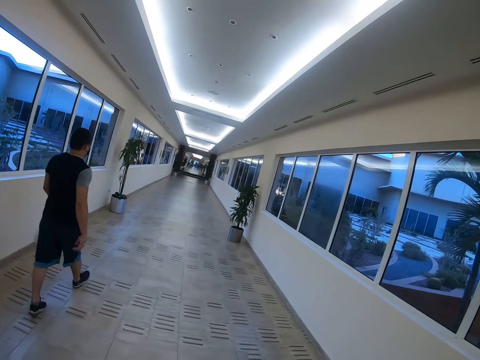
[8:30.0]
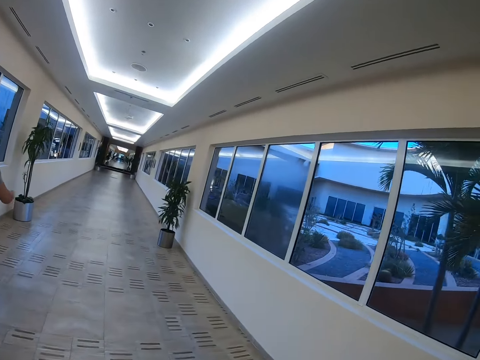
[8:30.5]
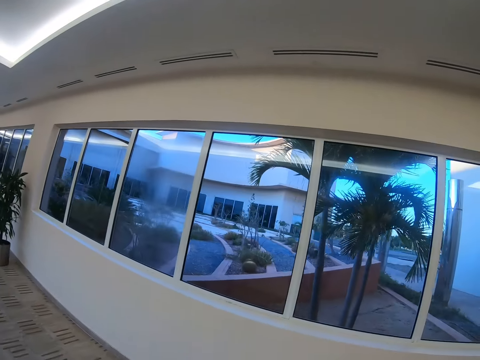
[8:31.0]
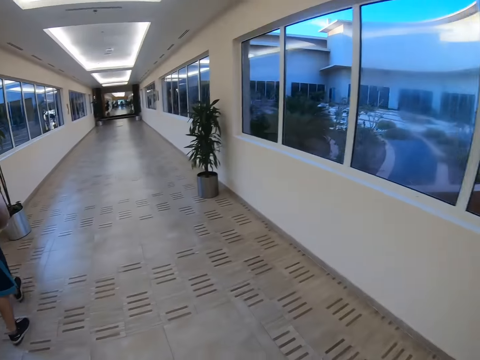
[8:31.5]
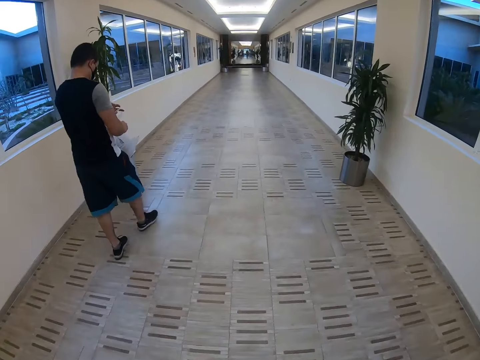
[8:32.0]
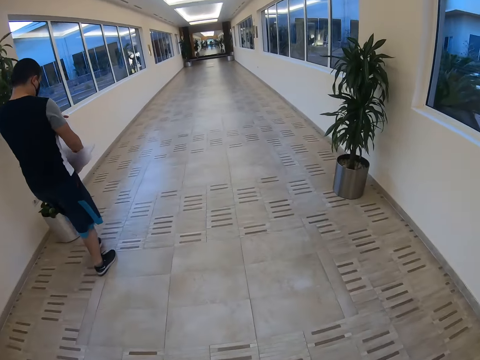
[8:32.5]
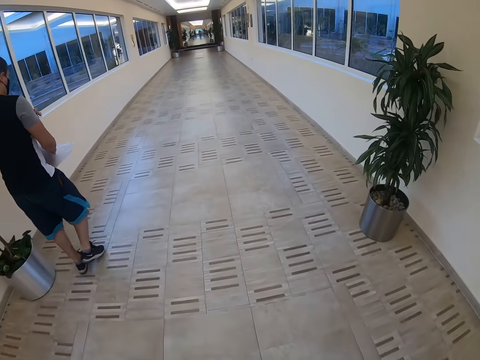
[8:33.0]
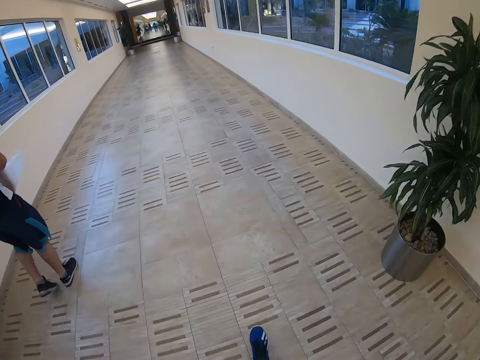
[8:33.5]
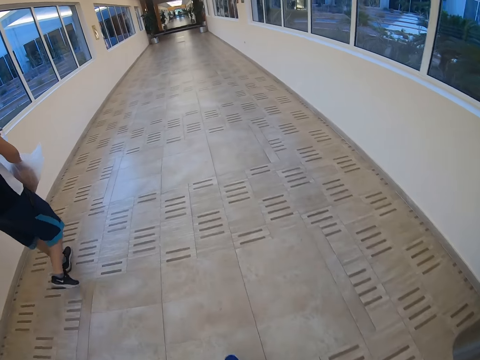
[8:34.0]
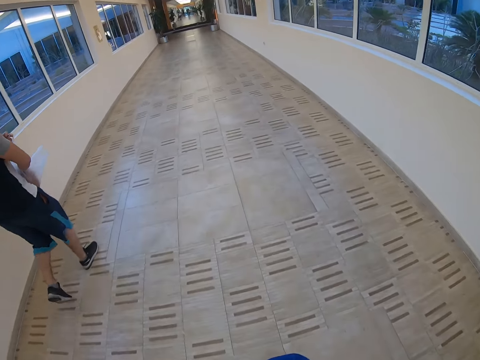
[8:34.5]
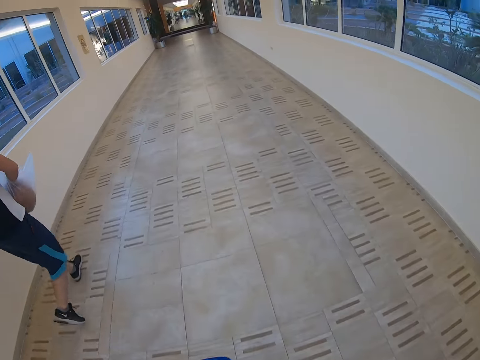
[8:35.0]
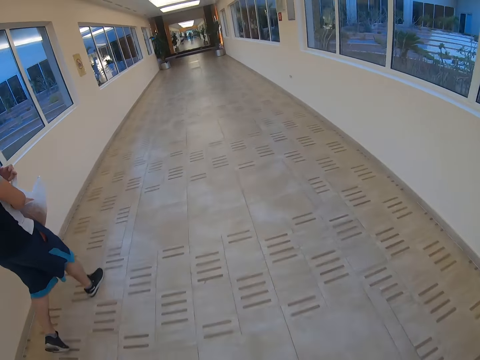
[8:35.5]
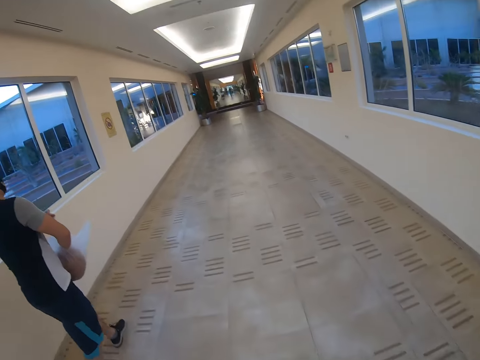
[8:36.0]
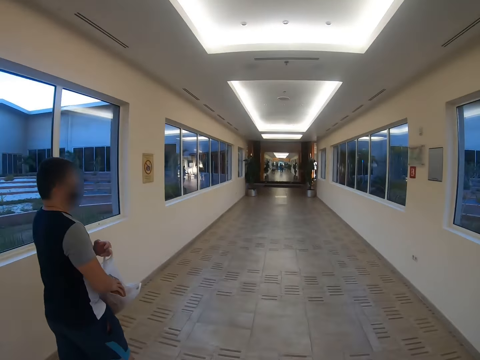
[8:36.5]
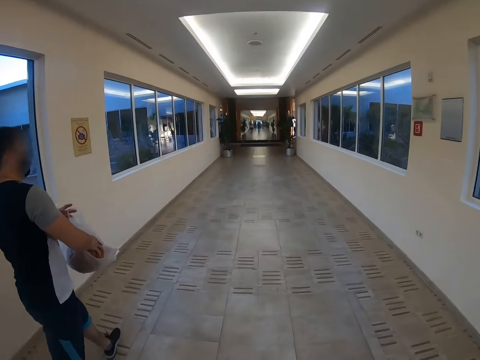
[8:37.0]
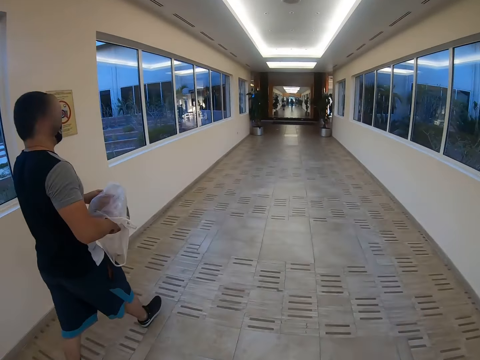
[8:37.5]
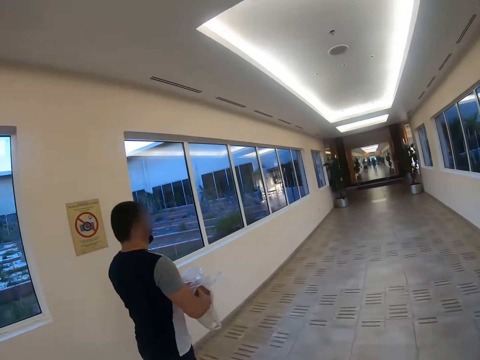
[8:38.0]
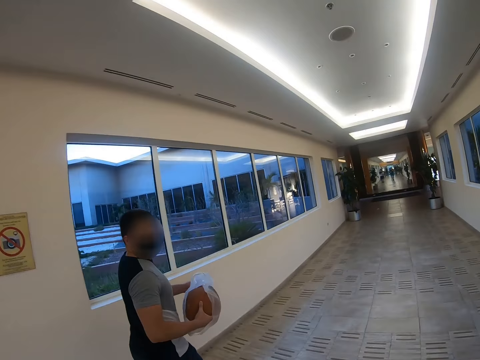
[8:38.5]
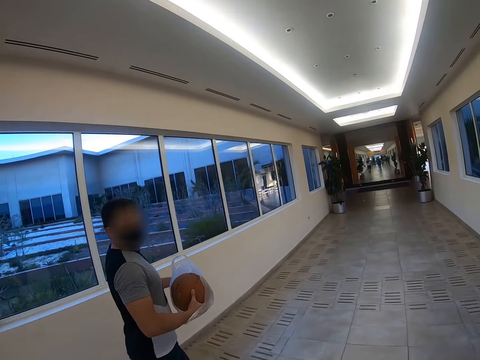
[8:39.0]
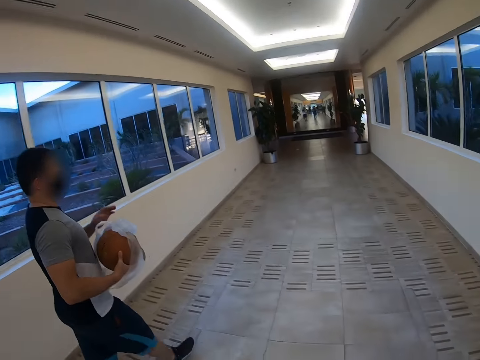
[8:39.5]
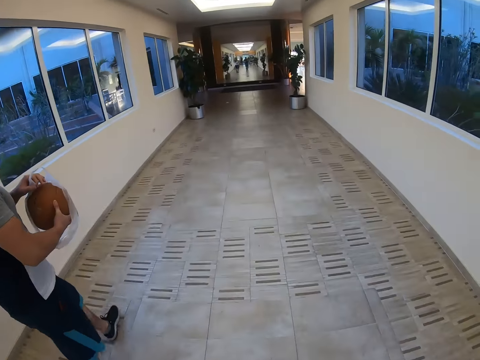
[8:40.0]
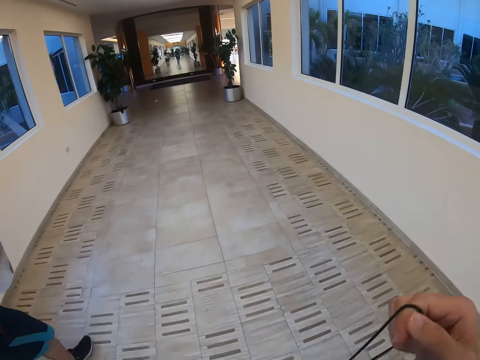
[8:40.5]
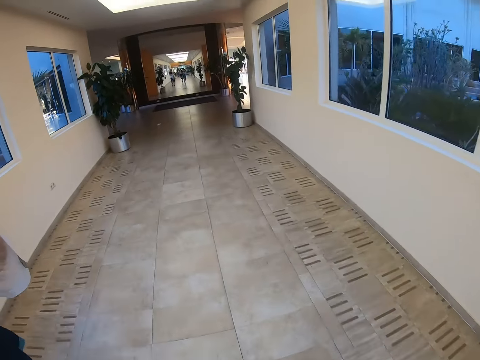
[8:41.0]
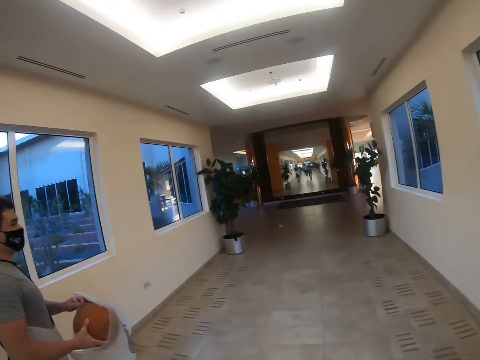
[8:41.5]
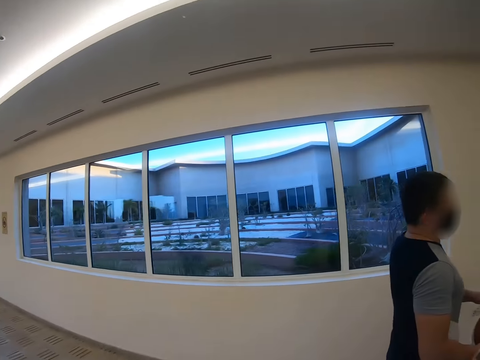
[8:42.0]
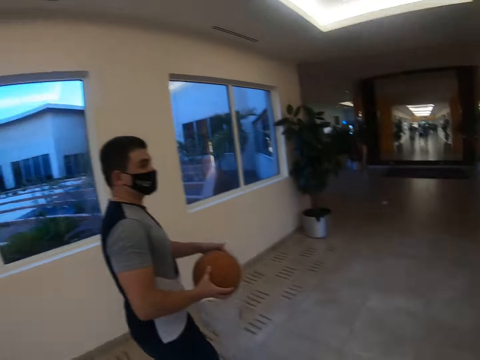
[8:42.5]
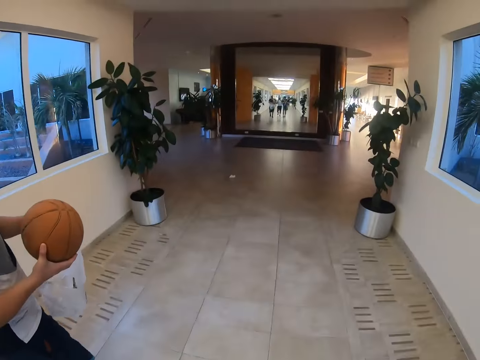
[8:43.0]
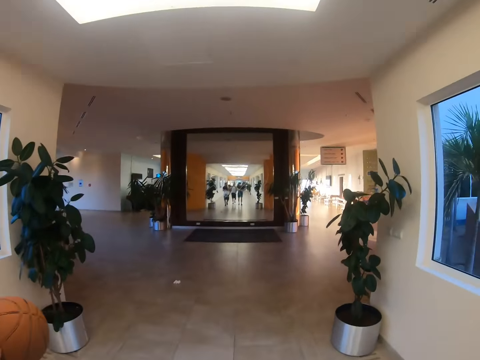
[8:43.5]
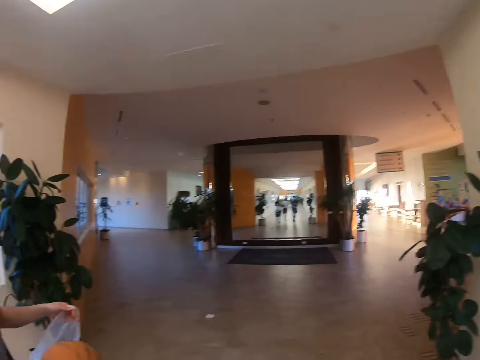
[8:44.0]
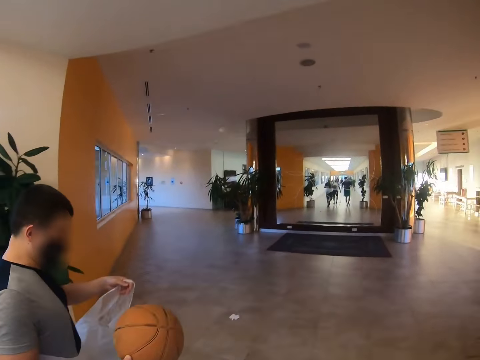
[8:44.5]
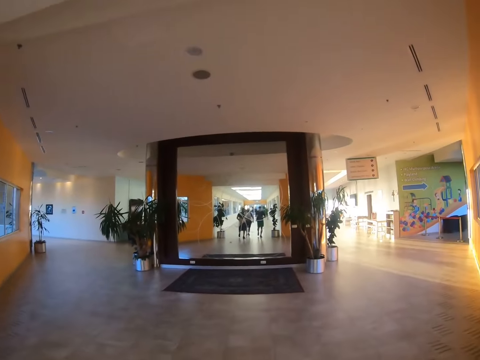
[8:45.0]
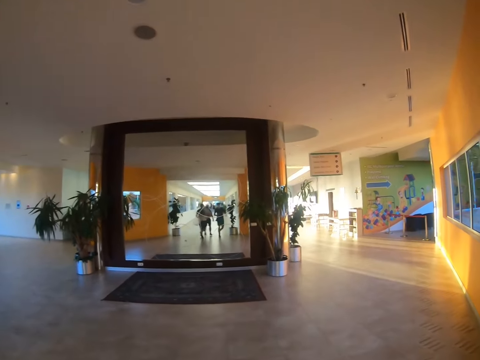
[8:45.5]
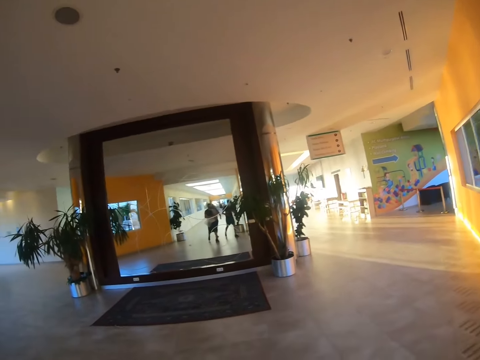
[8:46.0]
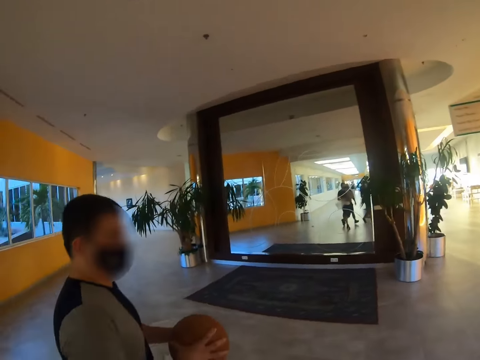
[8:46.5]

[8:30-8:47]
A man removes the ball from the paper bag. The camera wearer follows the man. They look around. They follow the man.

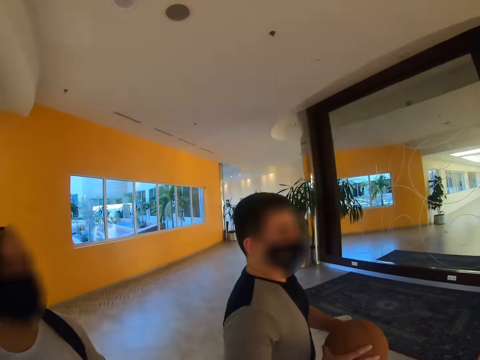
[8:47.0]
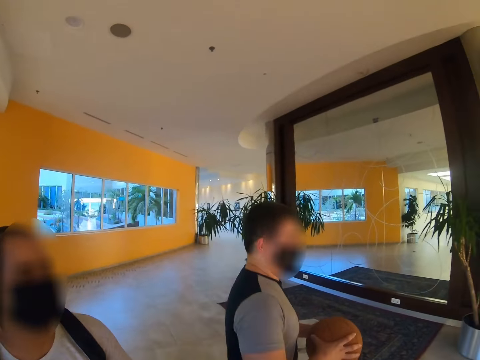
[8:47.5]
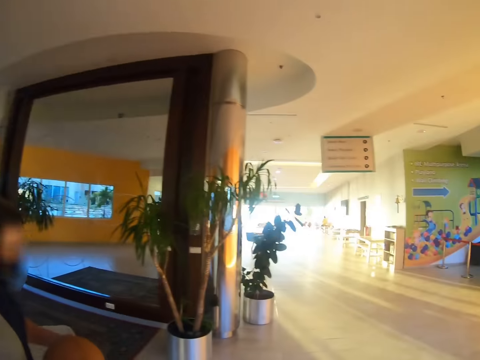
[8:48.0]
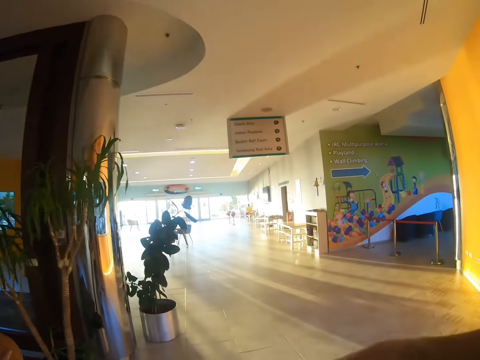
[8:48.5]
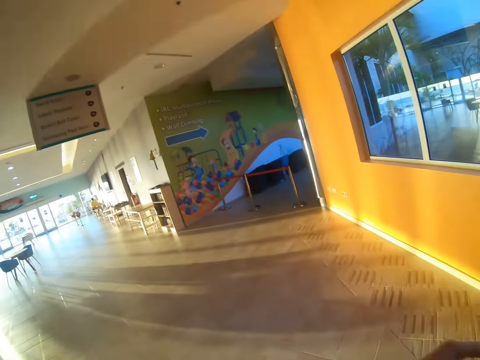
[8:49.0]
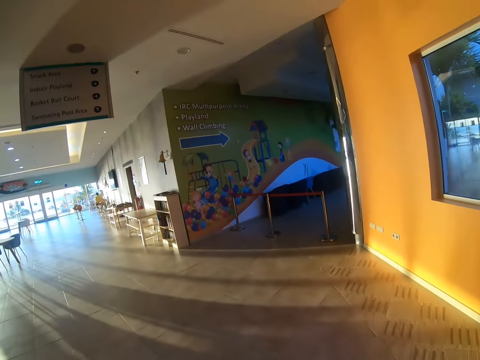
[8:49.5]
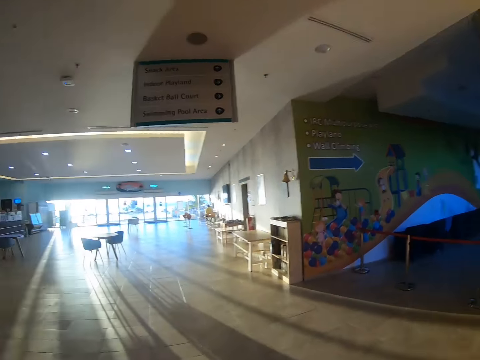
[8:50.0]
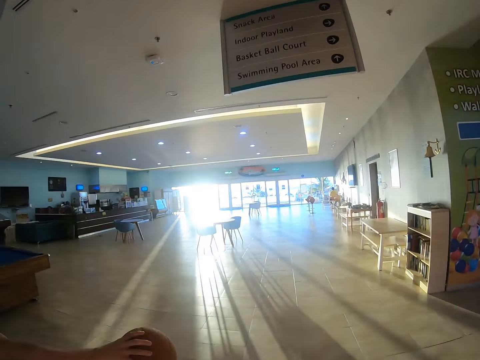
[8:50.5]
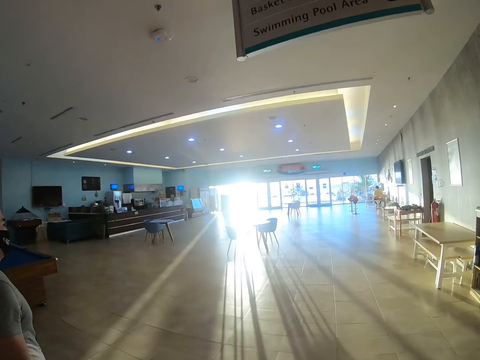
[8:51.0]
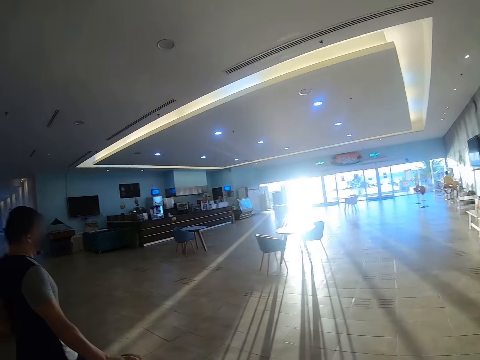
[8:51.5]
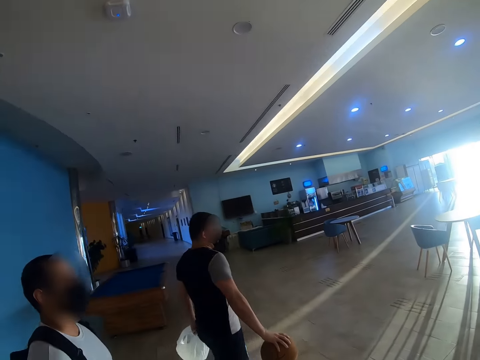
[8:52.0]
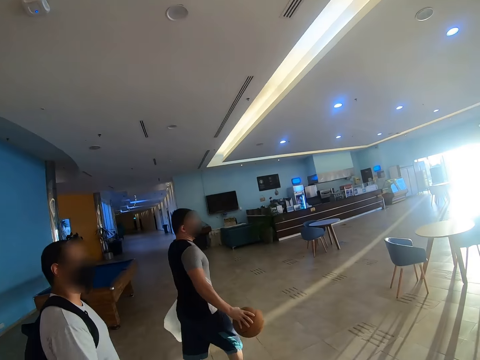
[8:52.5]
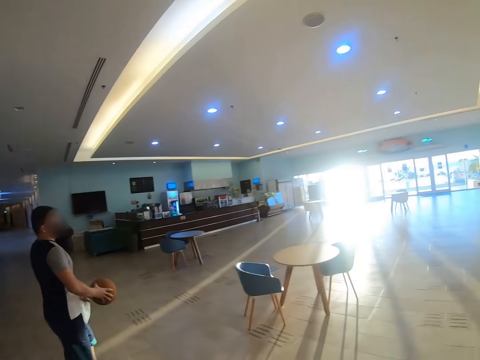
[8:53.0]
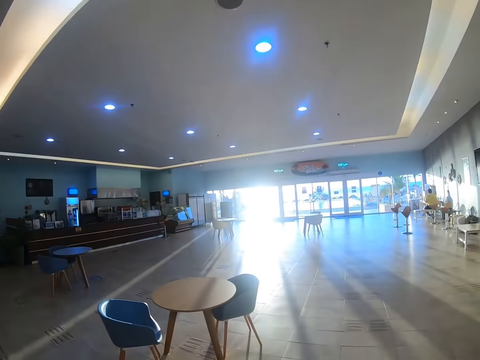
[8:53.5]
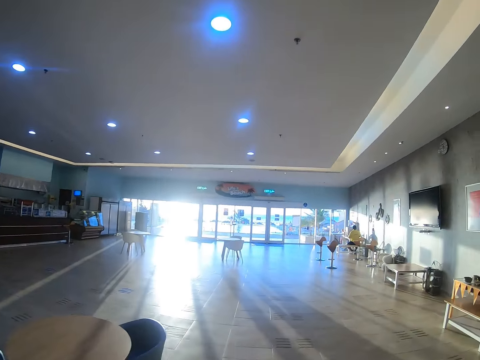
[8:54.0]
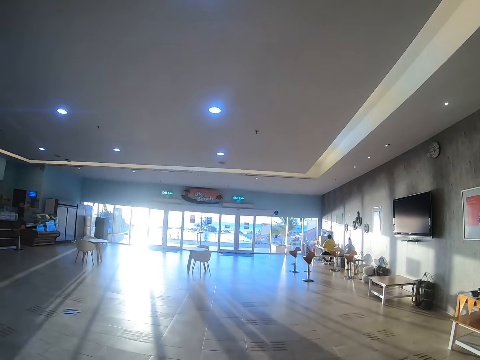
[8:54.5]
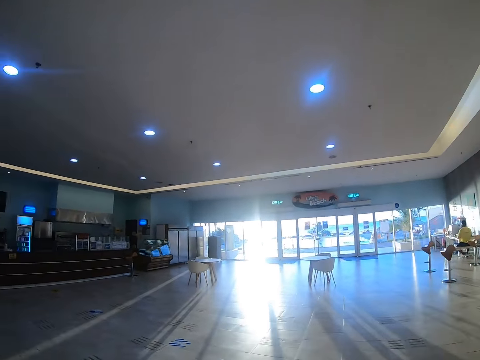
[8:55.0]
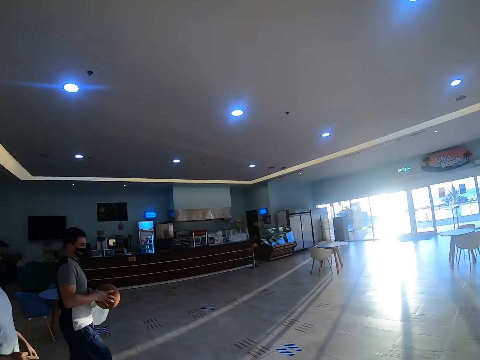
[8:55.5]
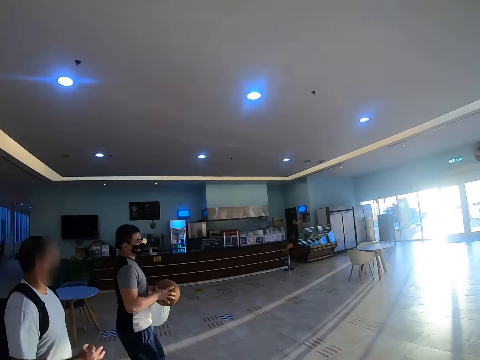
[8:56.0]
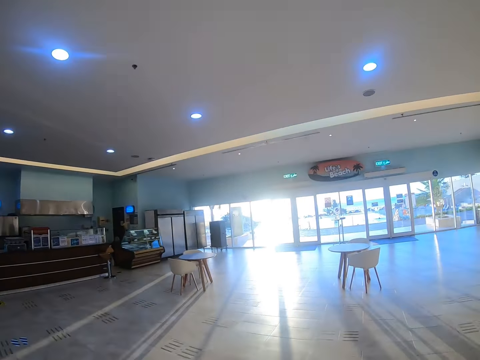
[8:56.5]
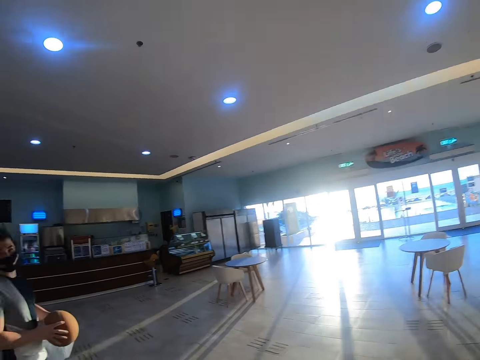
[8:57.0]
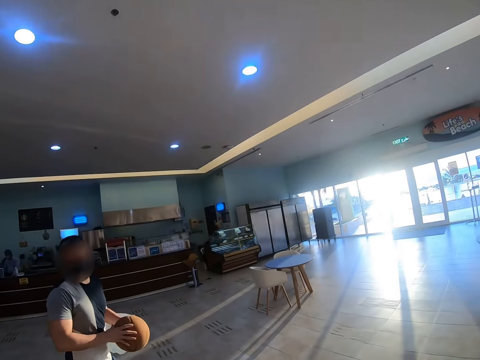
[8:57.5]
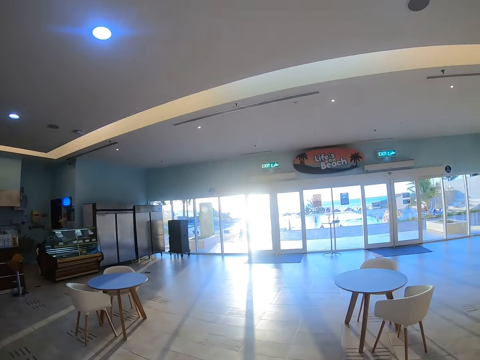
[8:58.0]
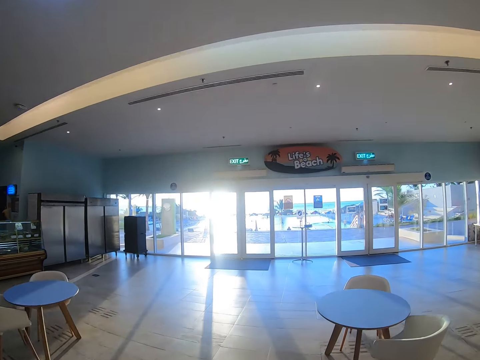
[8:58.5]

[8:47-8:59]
The camera wearer puts his backpack on his back. He follows a man.
